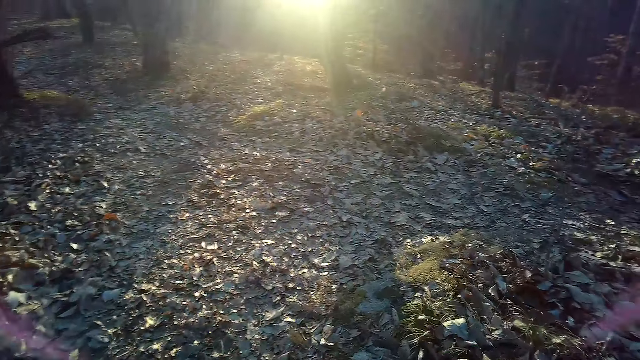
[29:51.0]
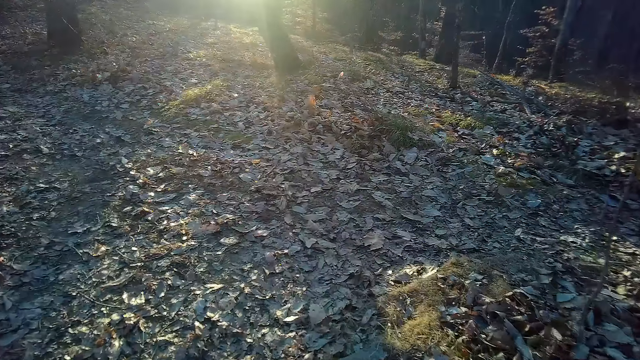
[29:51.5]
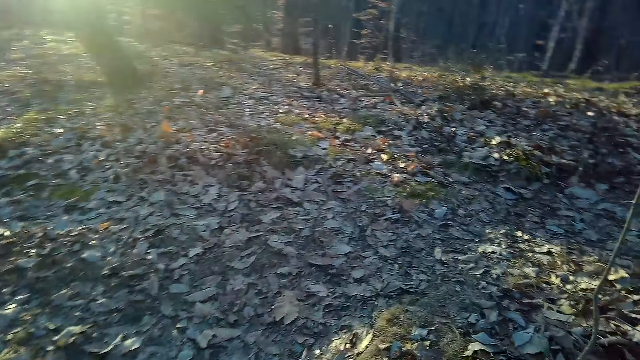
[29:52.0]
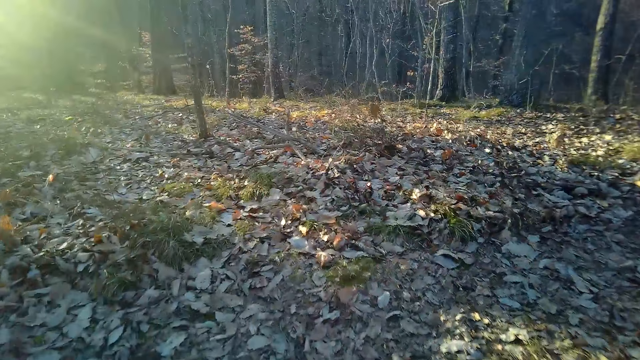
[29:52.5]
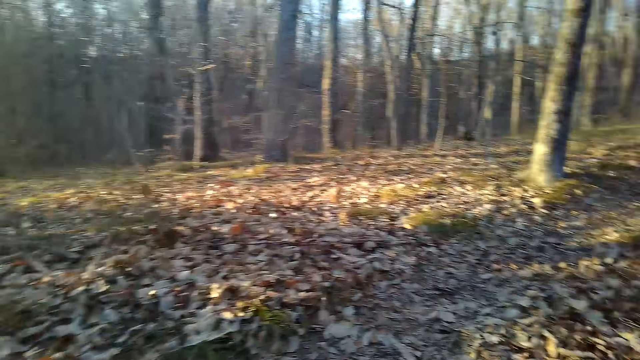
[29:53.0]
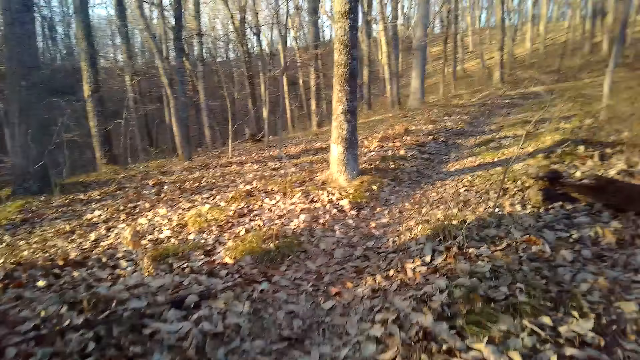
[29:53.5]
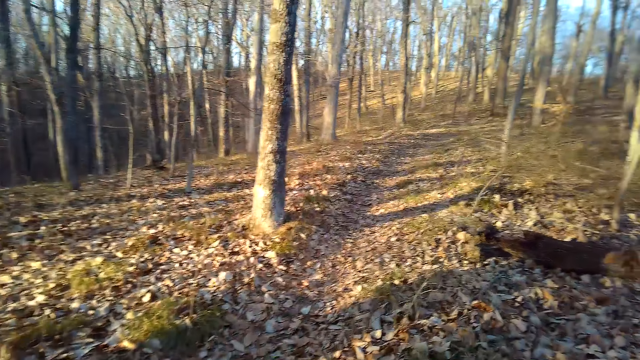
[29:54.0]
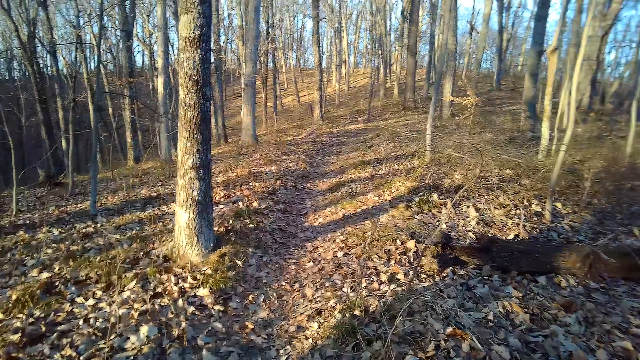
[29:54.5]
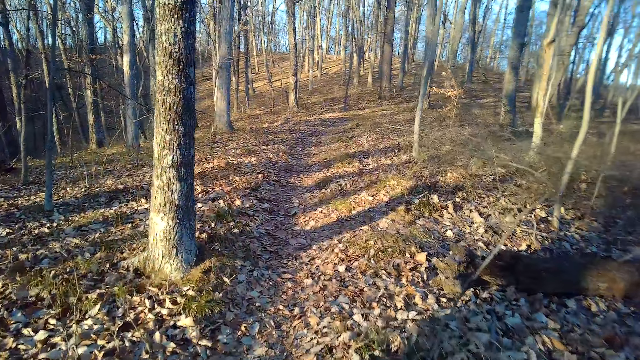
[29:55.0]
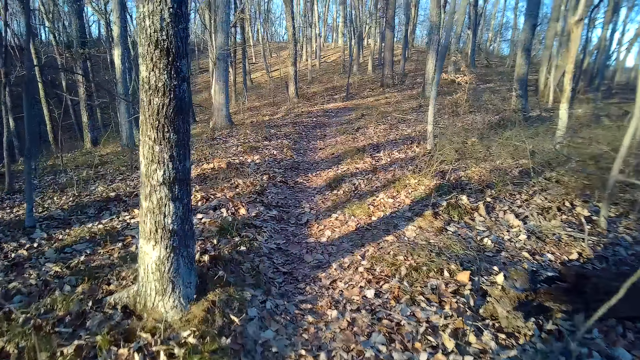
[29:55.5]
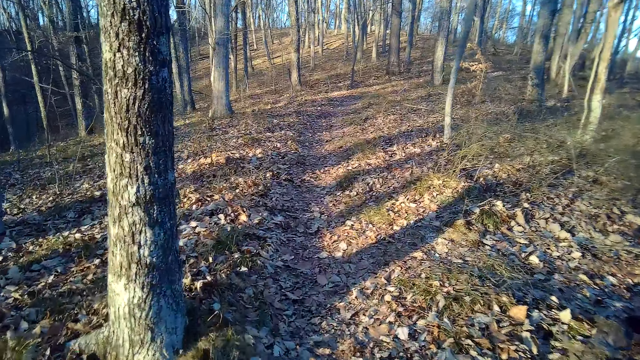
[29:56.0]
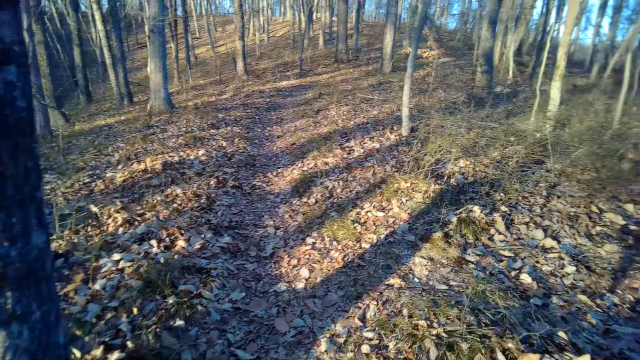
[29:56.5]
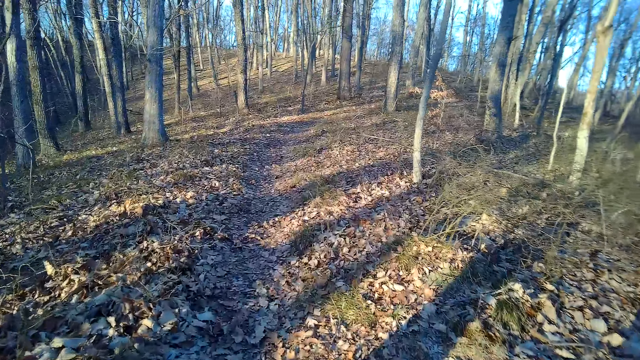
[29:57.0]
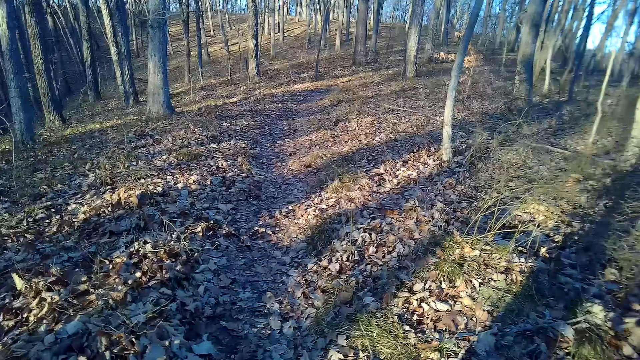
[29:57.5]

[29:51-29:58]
The camera wearer turns right.

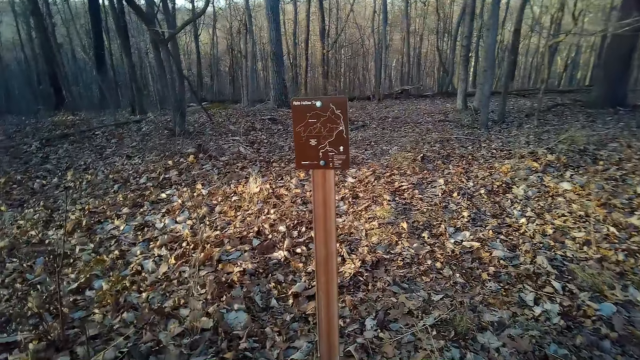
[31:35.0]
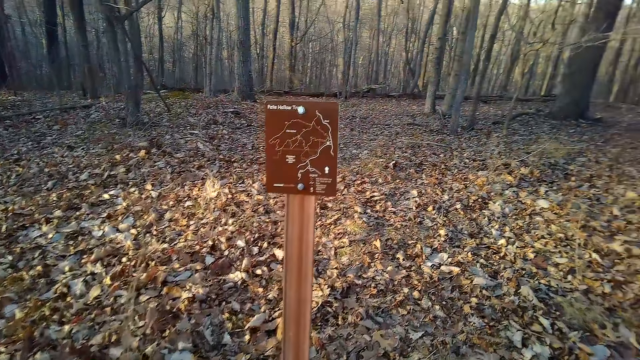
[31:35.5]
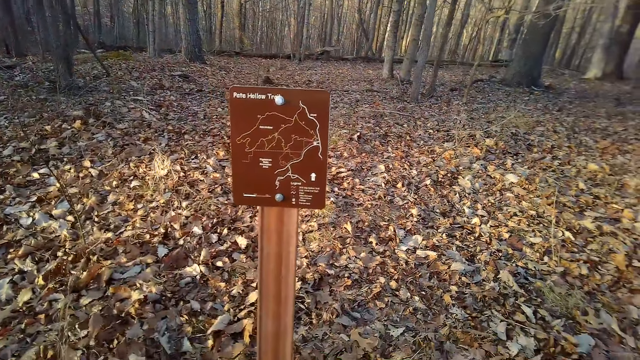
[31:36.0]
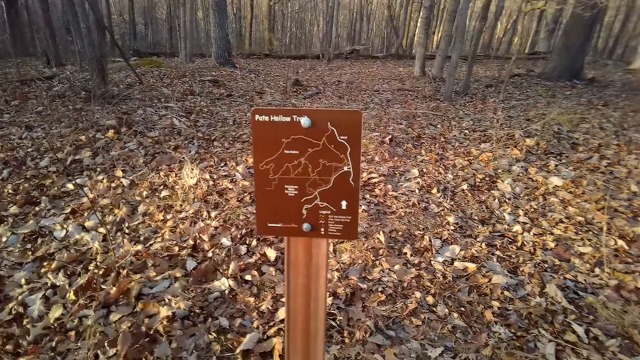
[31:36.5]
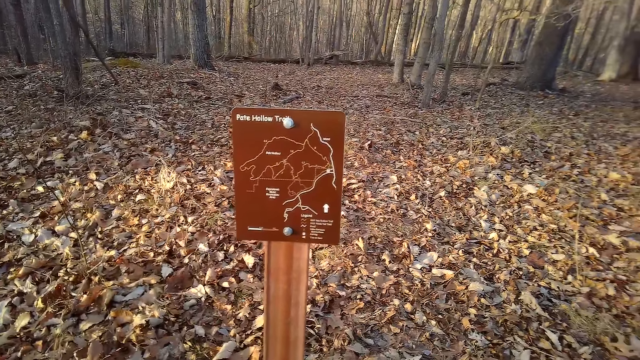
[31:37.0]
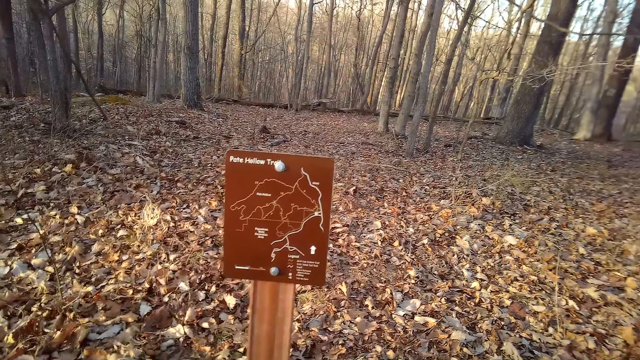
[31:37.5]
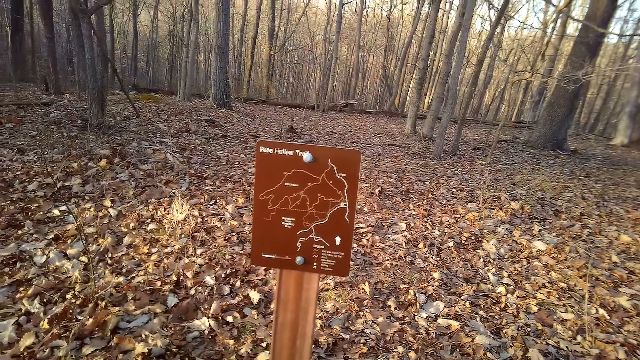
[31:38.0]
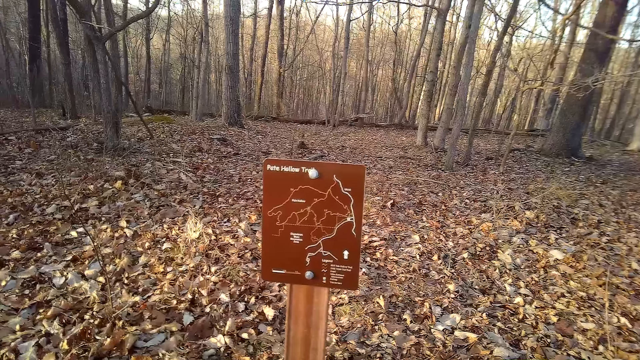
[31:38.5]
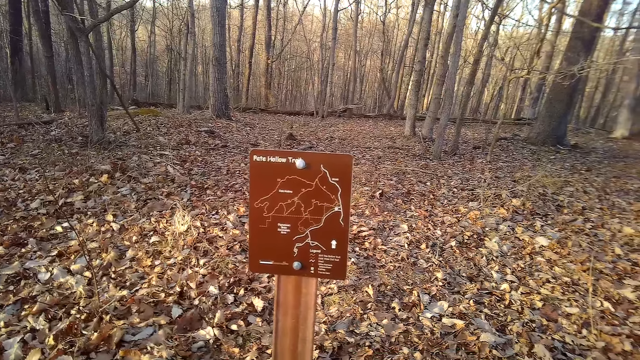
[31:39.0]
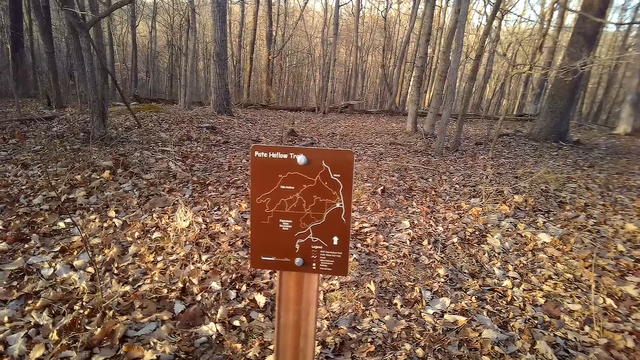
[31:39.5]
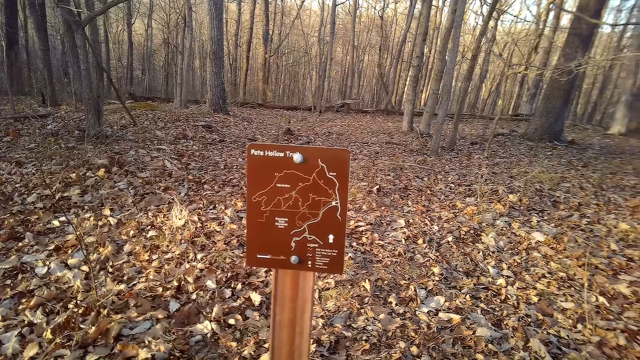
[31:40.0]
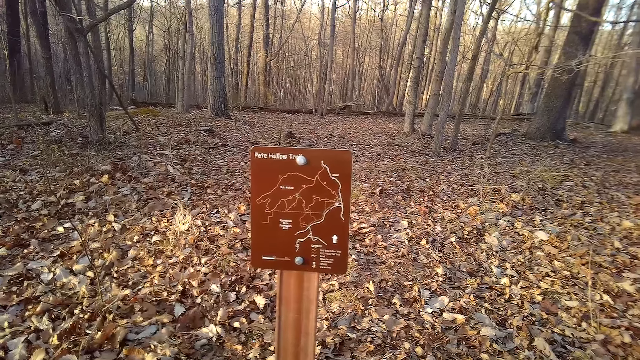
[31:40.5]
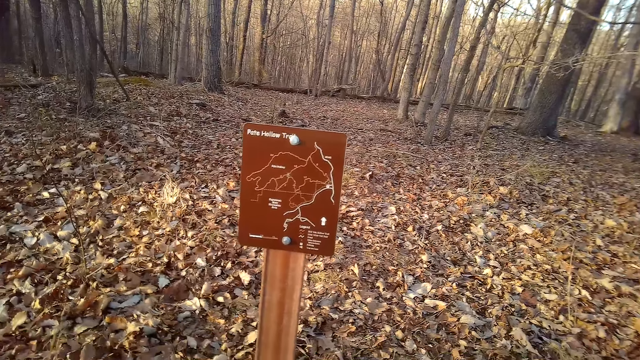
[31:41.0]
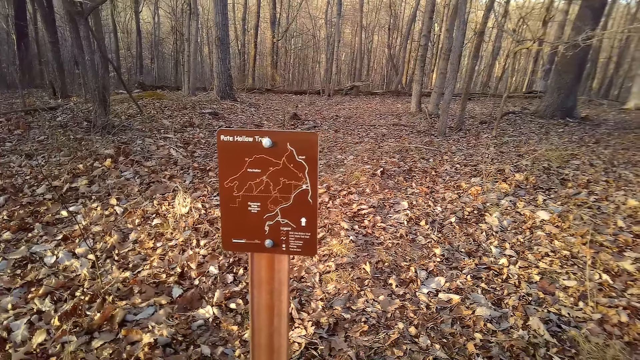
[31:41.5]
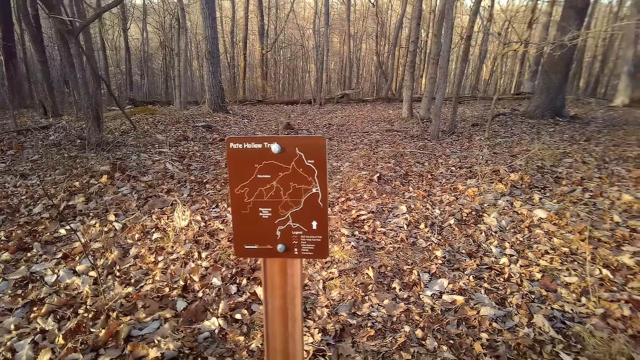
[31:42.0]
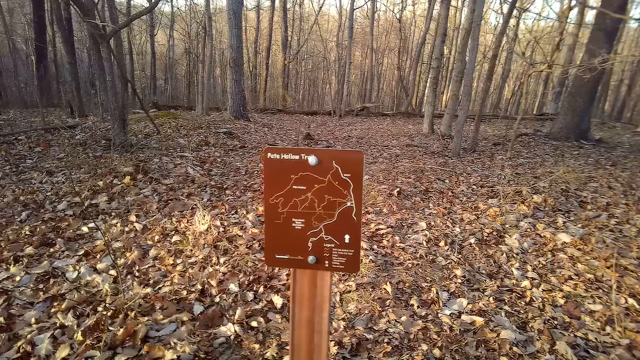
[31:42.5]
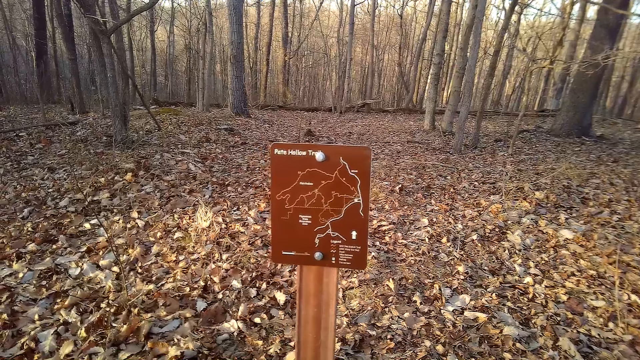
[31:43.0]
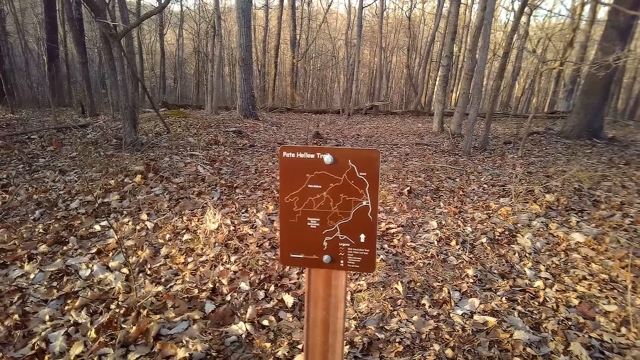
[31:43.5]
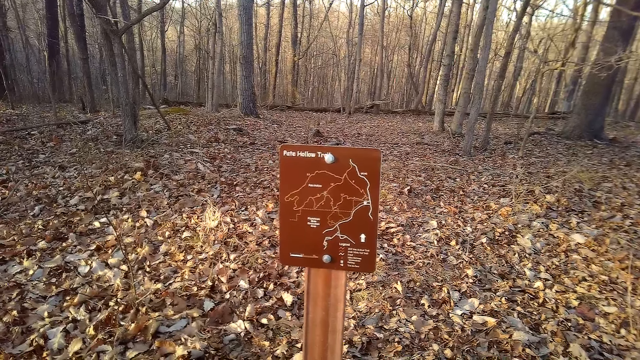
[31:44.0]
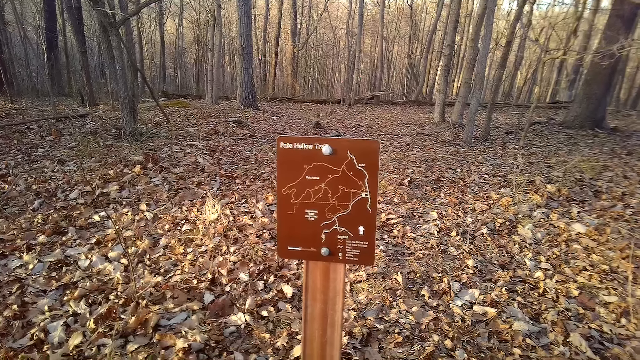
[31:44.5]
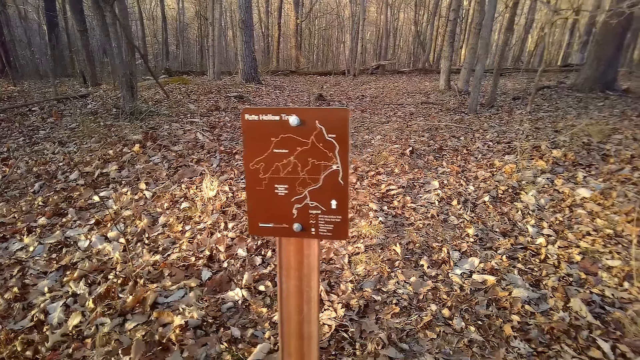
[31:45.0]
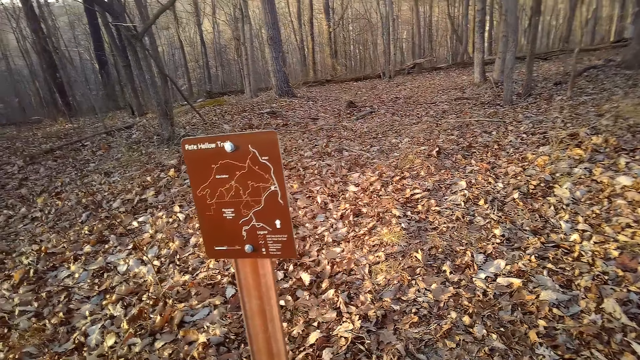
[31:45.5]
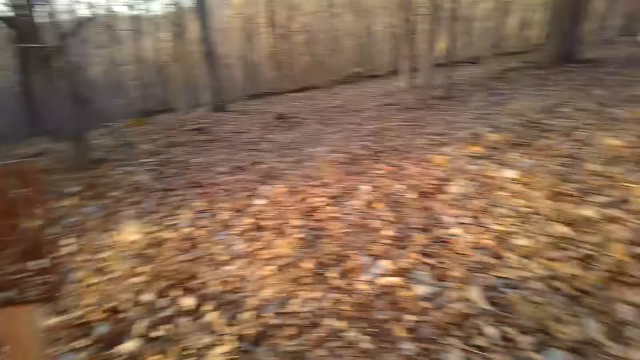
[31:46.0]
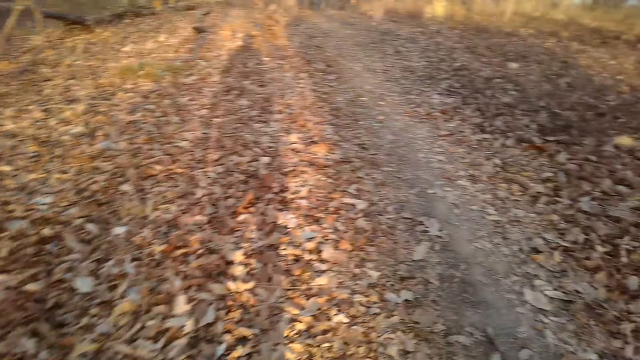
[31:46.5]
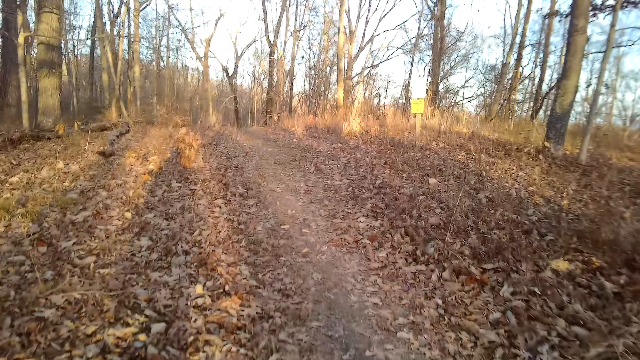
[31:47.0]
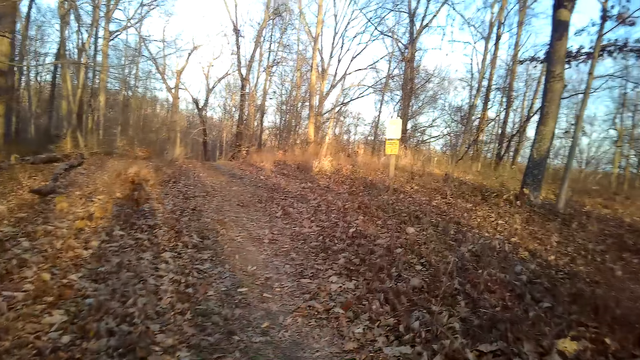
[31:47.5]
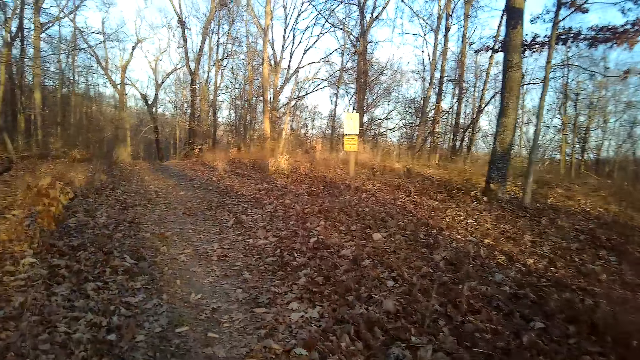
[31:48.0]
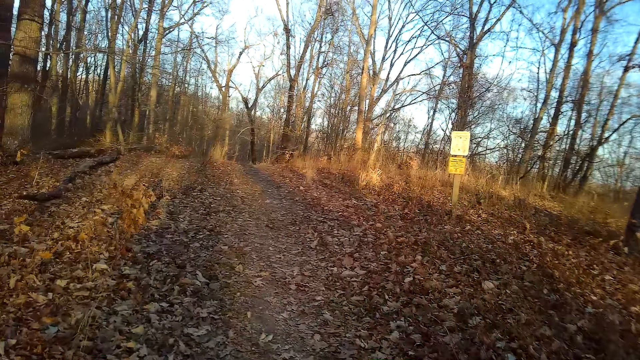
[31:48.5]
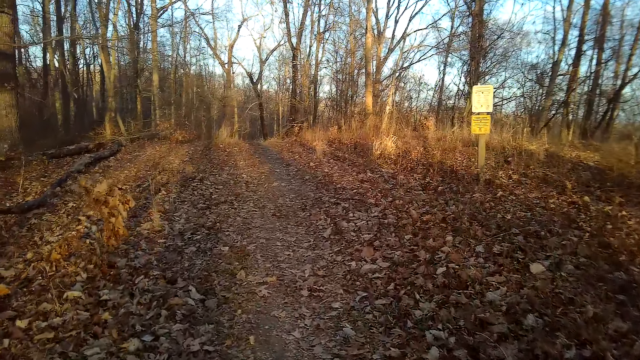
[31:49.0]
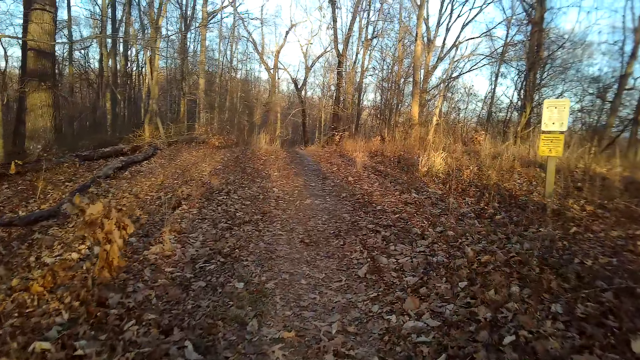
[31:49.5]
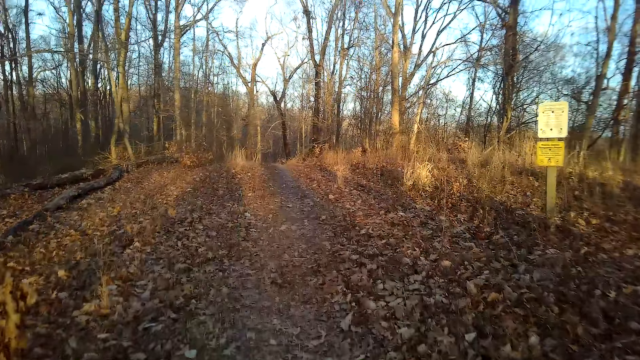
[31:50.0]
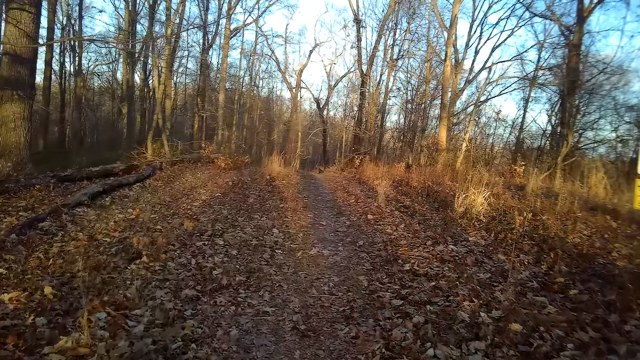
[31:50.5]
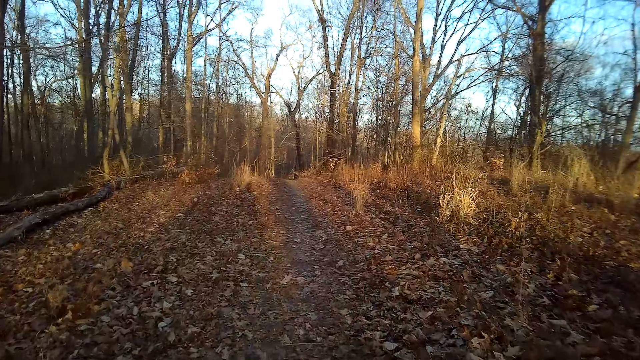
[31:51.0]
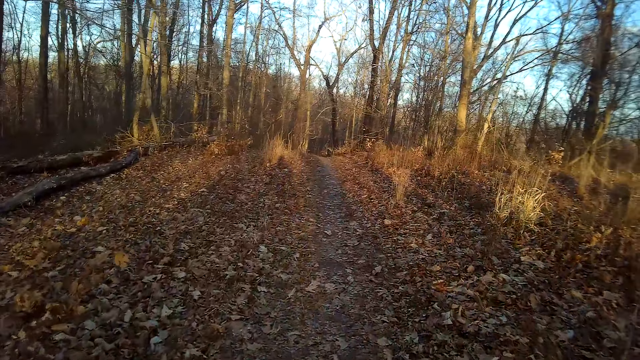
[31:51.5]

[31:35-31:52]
The camera wearer inspects a poster. They walk around.
